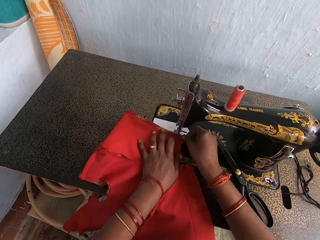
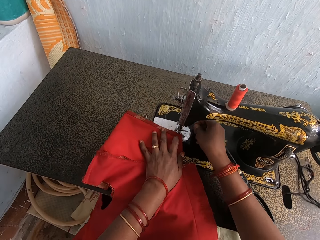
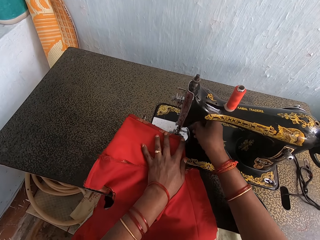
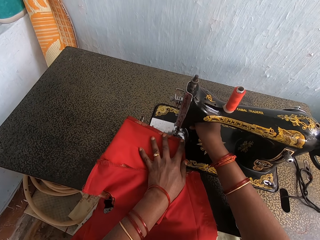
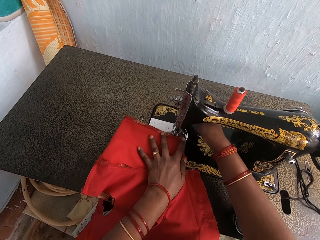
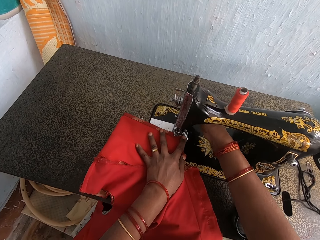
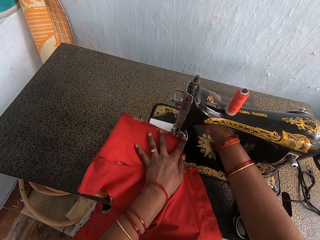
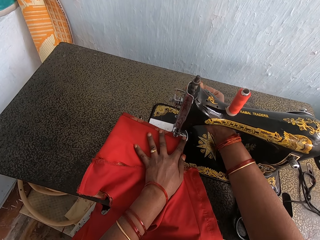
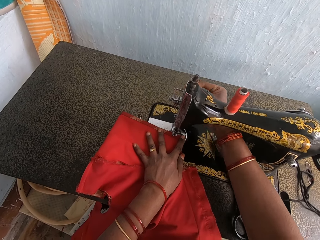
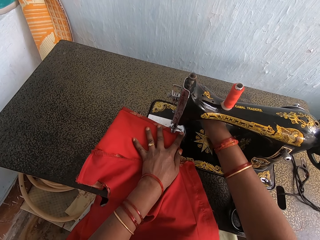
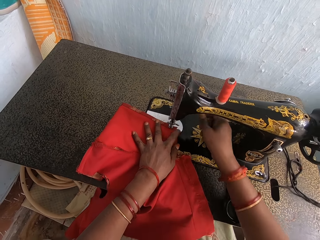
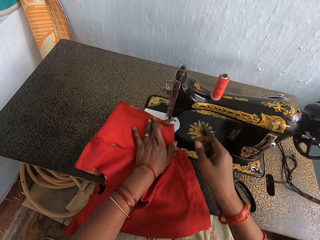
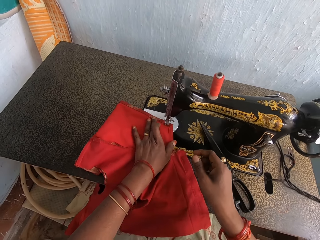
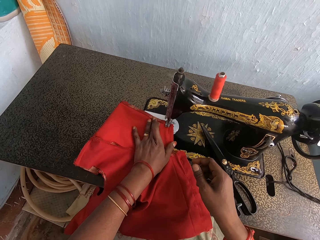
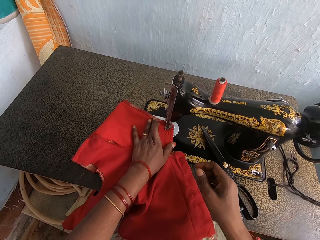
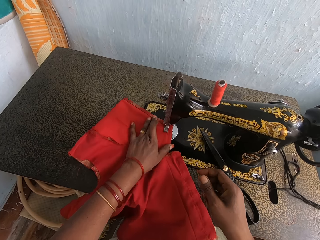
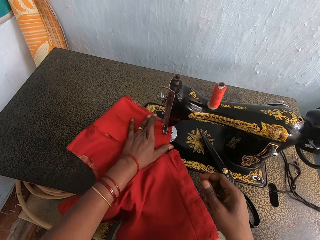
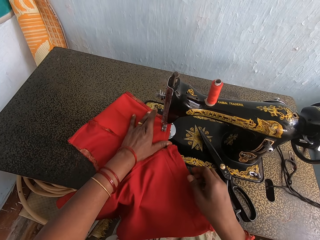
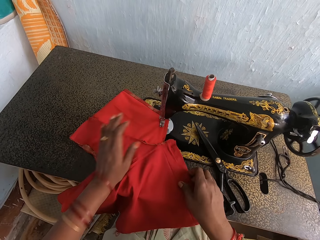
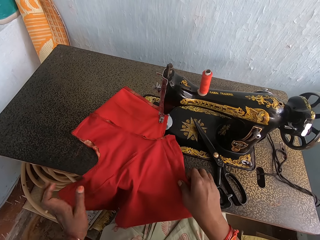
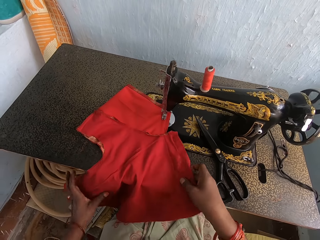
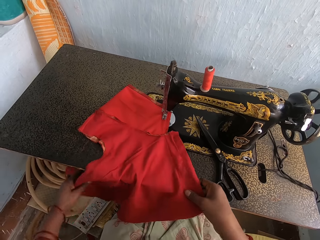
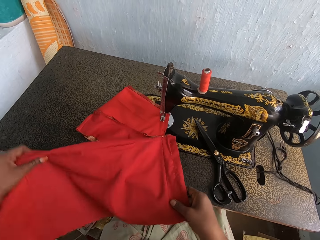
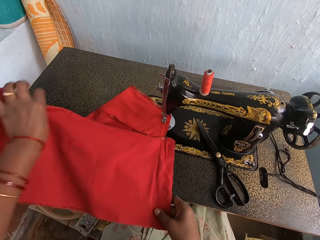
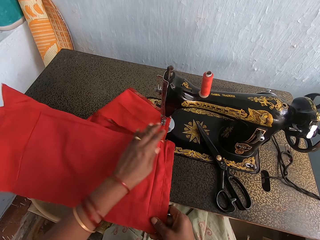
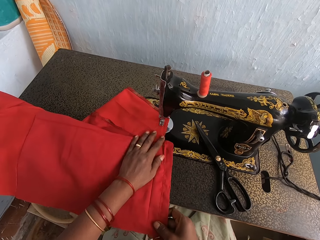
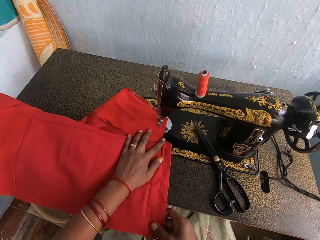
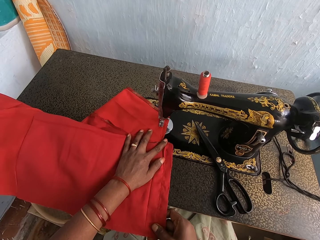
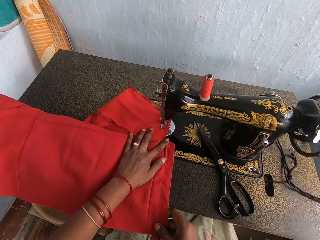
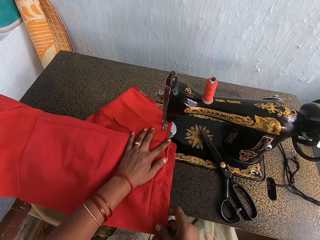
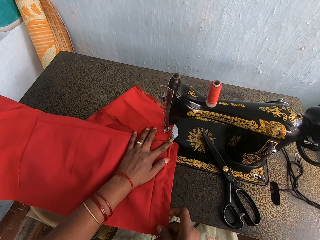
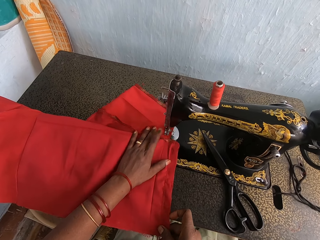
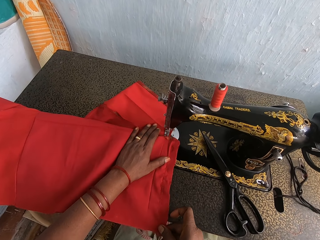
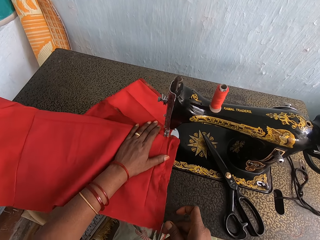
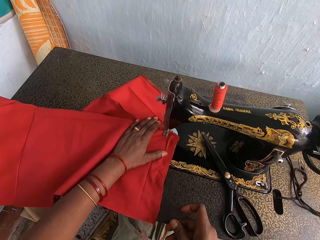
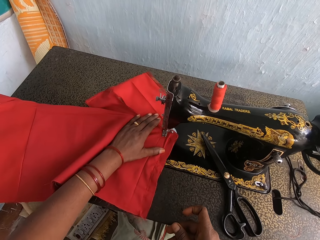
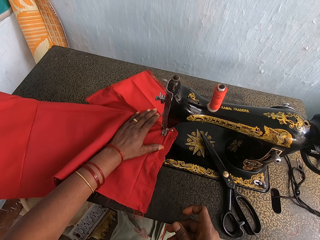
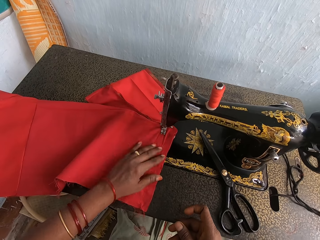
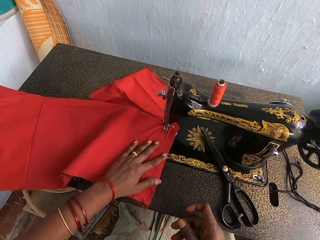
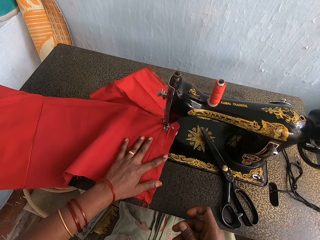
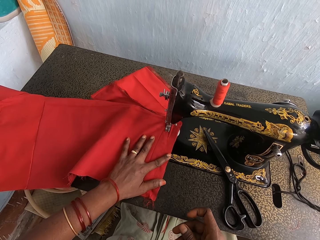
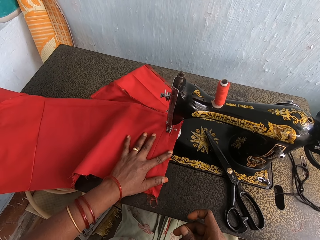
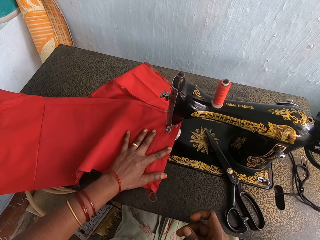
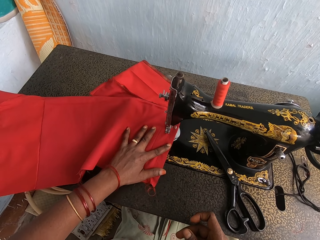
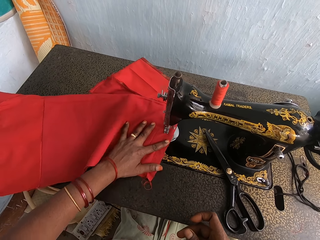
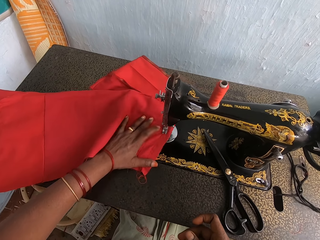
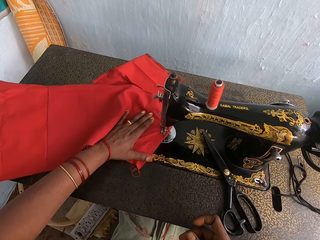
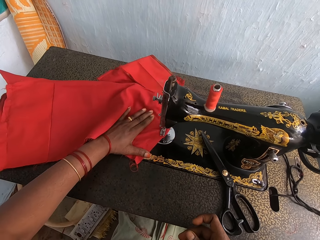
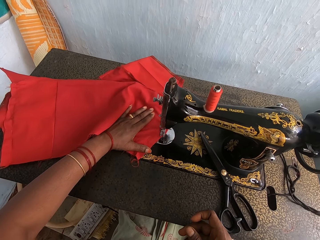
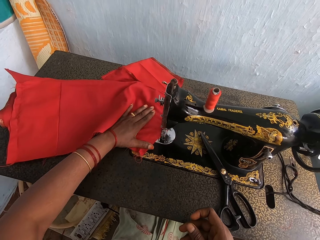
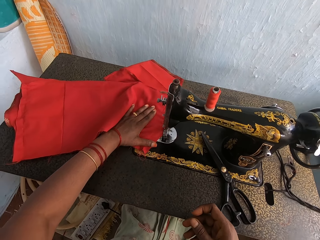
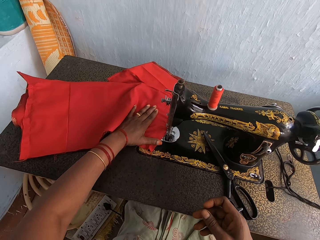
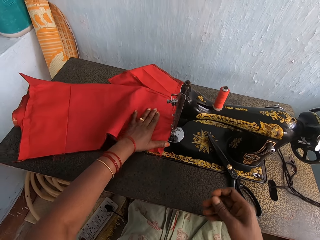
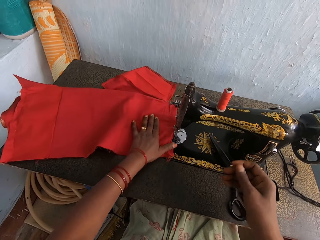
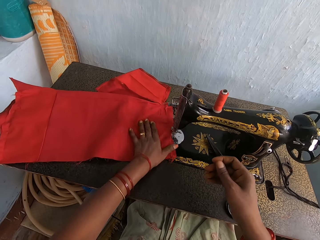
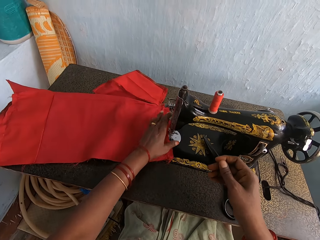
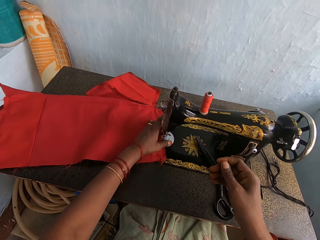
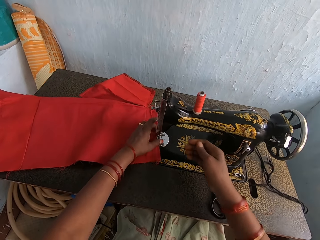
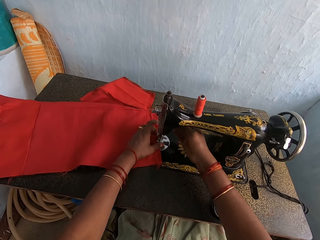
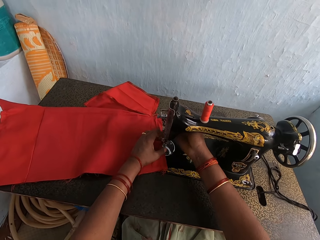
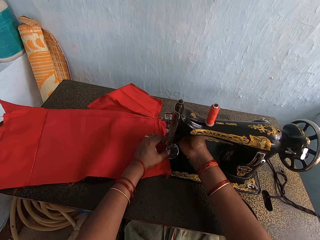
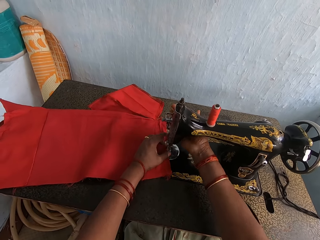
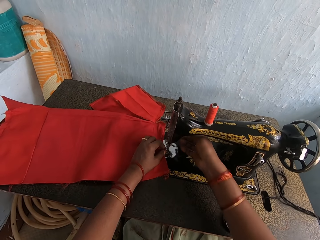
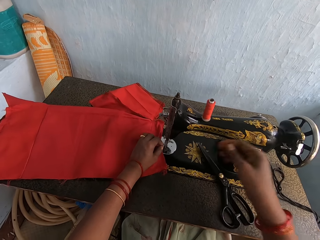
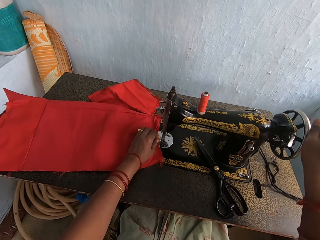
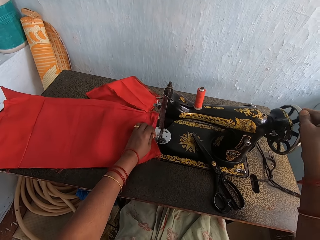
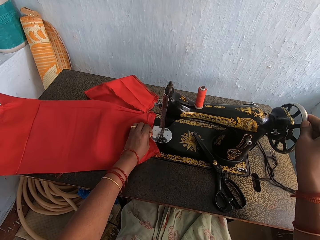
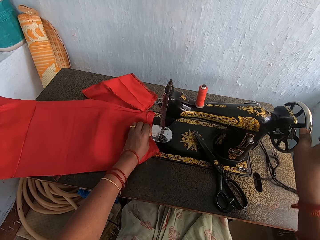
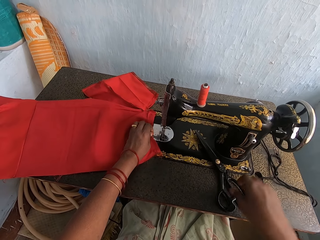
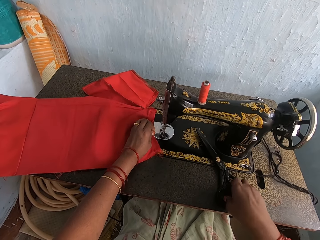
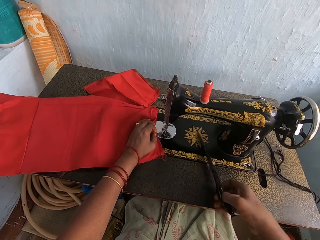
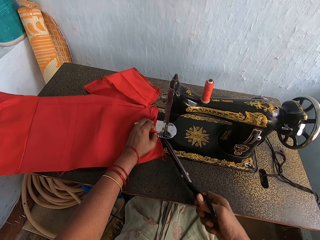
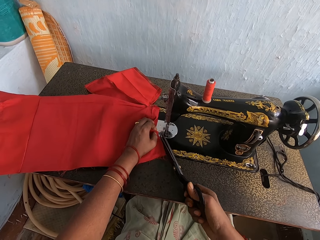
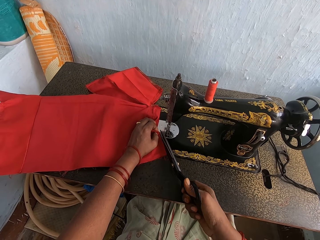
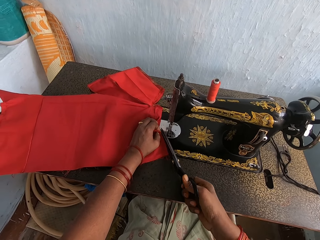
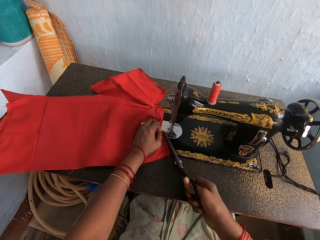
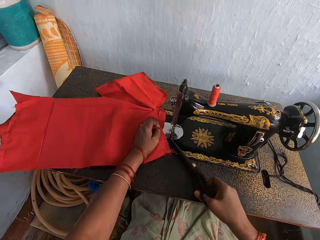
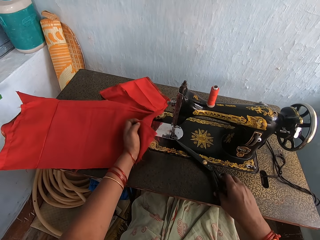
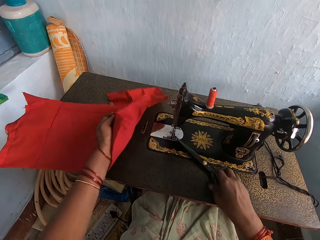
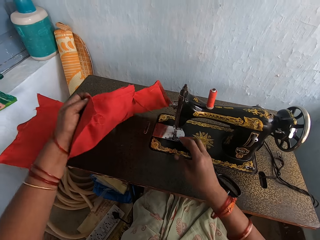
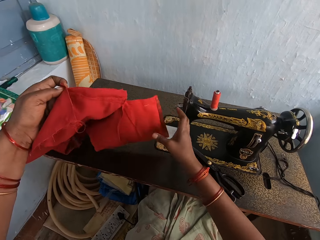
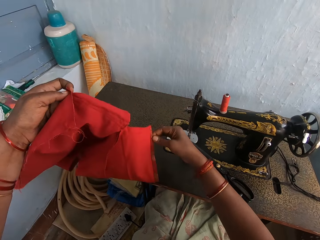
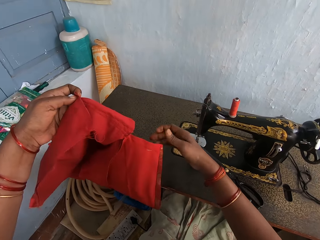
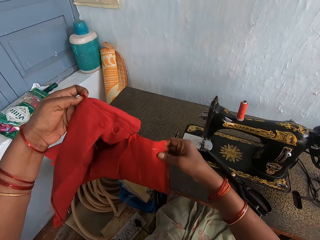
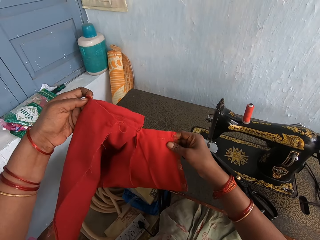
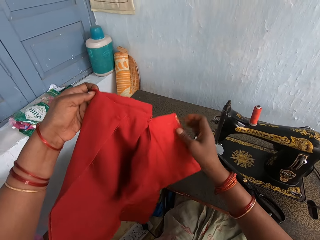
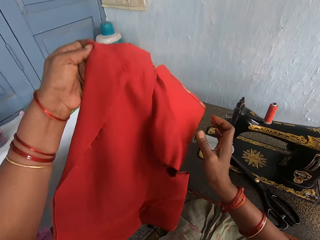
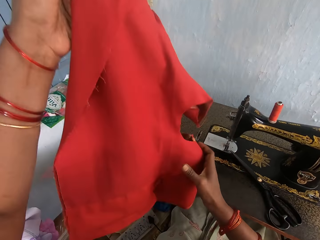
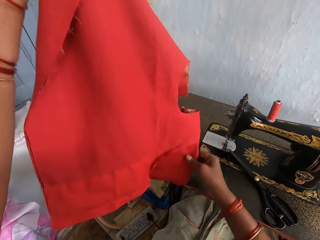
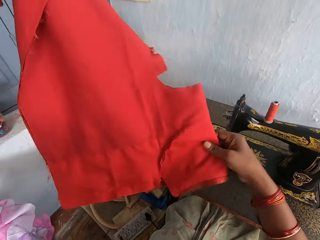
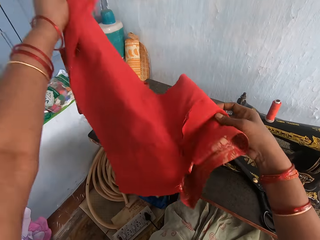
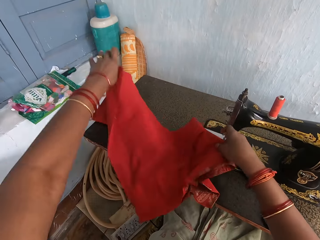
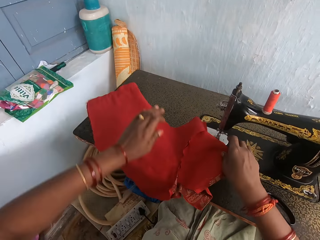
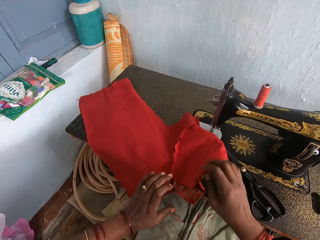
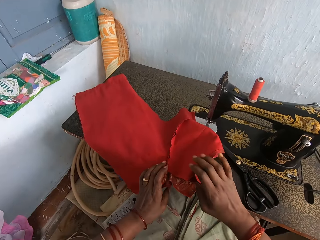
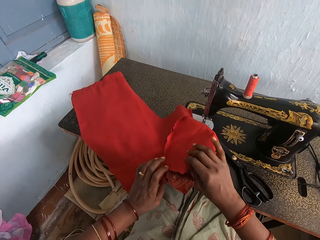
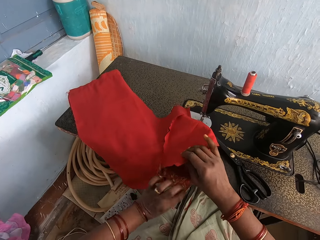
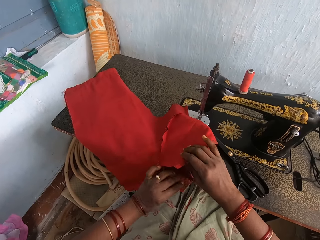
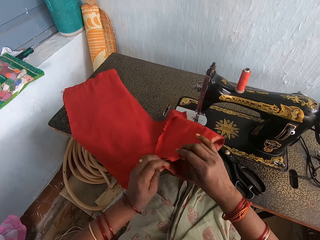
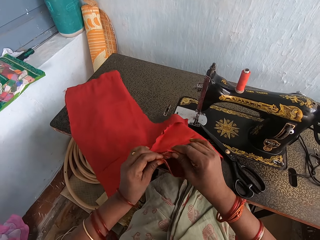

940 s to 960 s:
The camera wearer adjusts the cloth. They operate the sewing machine. They press the presser bar lifter. They sew the cloth with a sewing machine. They align the cloth. They sew the cloth with the sewing machine. They sew the cloth with the sewing machine again. They operate the sewing machine. They press the presser bar lifter. They turn the balance wheel. They pick up the scissors. They cut the thread with the scissors. They place the scissors on the sewing machine table. They lift up the cloth. They hold the cloth. They place the cloth on the sewing machine table.

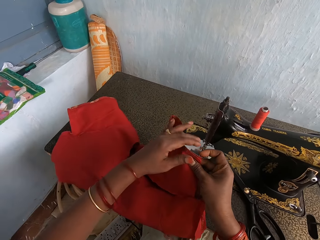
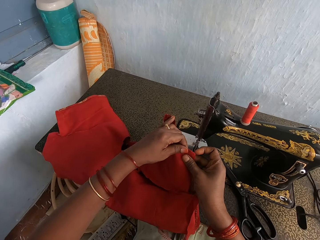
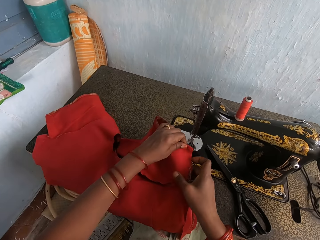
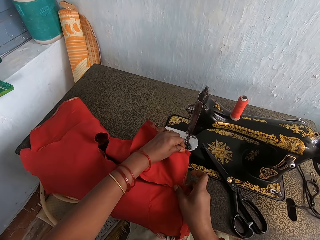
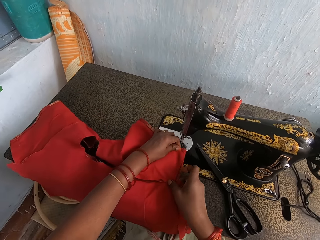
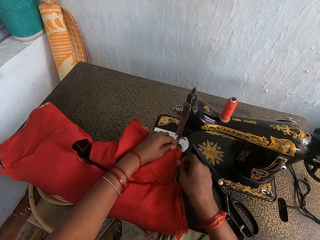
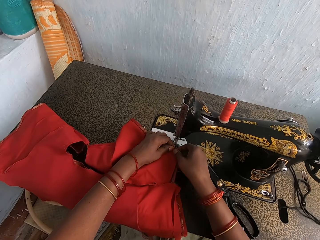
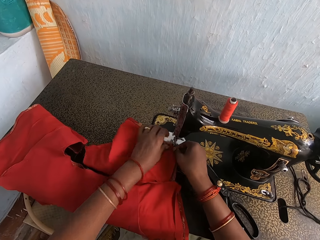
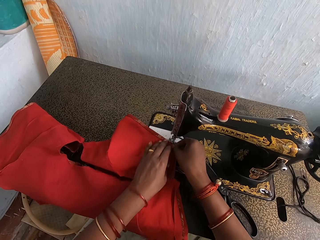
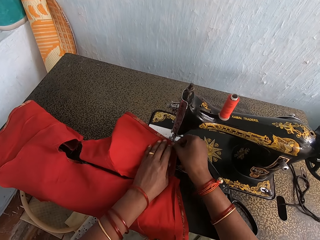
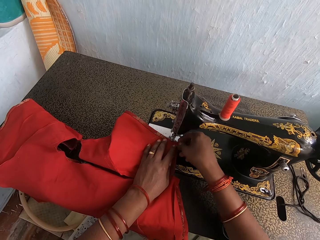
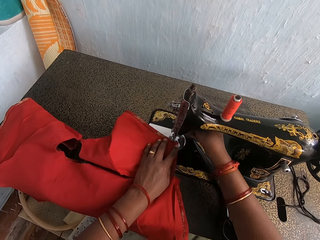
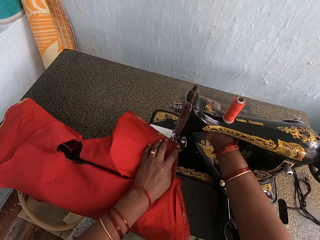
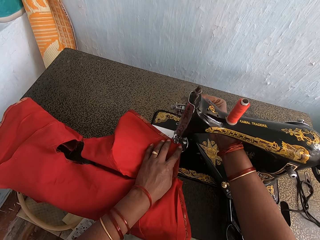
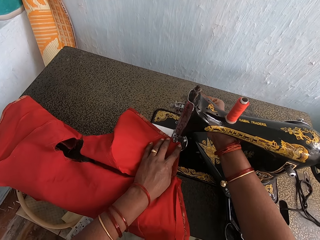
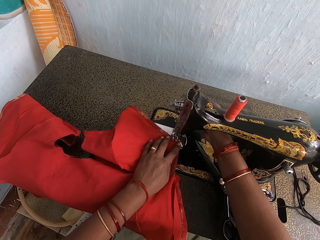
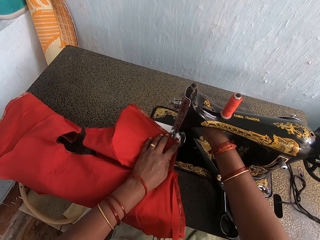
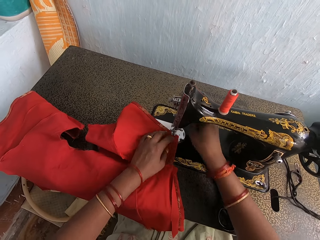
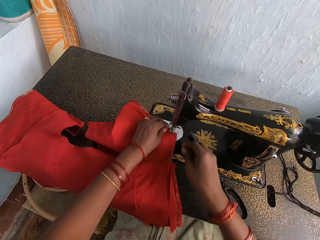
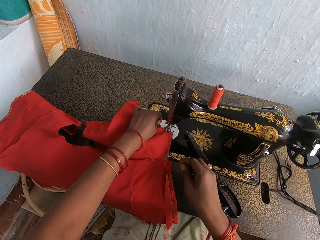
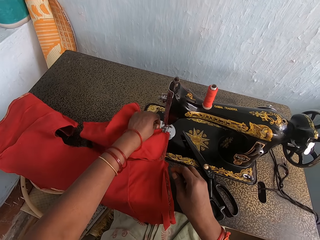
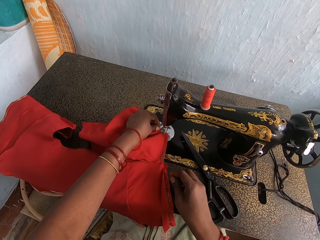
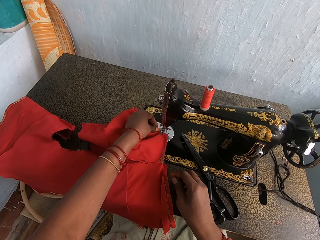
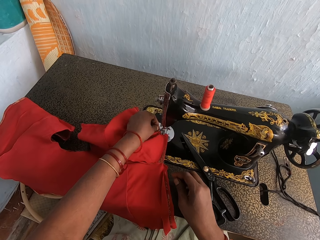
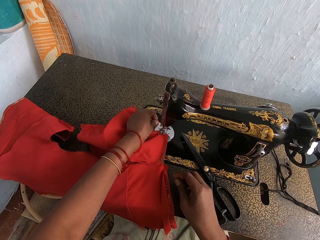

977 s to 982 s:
The camera wearer unfolds the cloth. They place the cloth on the sewing machine table. They operate the sewing machine. They press the presser bar lifter. They align the cloth. They hold the cloth.
